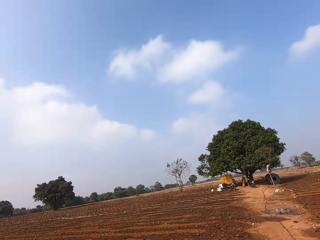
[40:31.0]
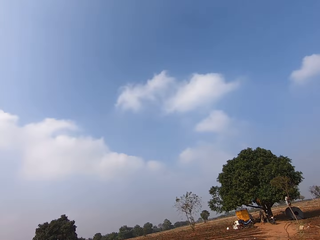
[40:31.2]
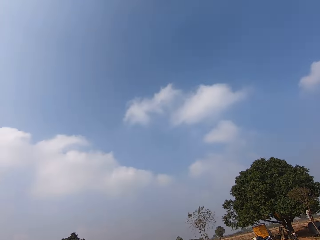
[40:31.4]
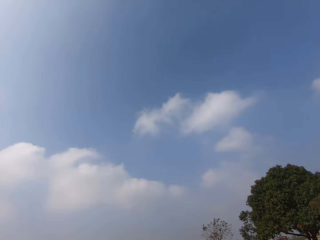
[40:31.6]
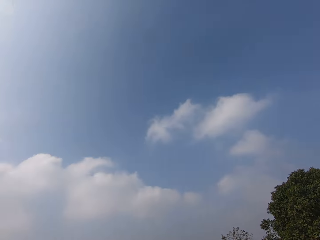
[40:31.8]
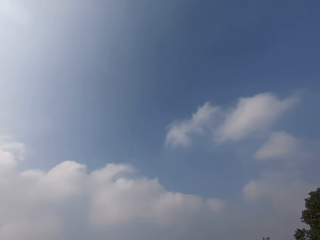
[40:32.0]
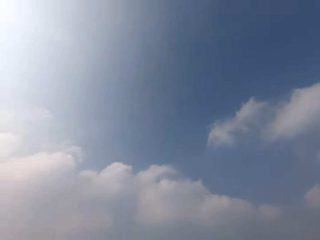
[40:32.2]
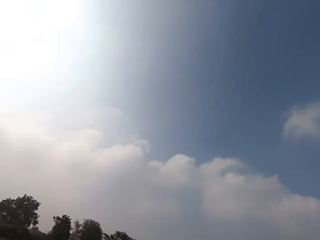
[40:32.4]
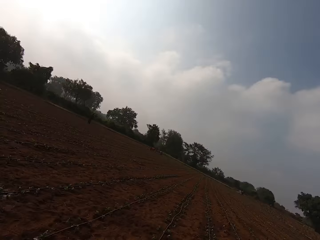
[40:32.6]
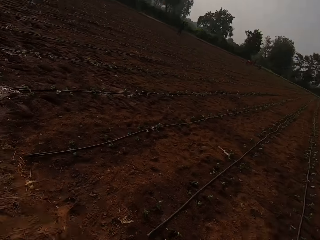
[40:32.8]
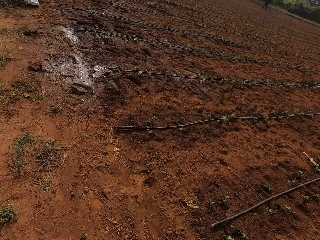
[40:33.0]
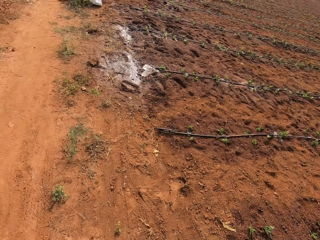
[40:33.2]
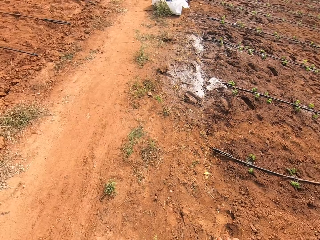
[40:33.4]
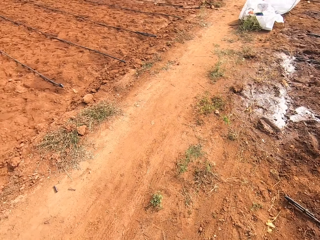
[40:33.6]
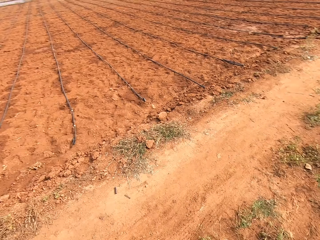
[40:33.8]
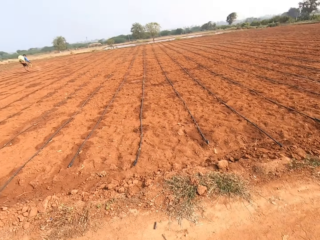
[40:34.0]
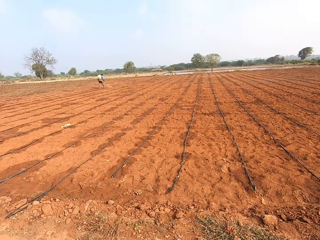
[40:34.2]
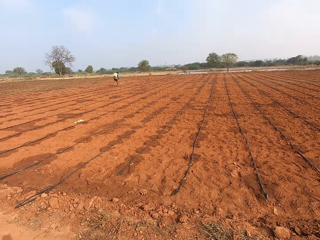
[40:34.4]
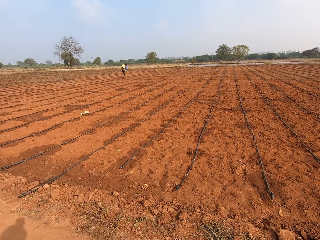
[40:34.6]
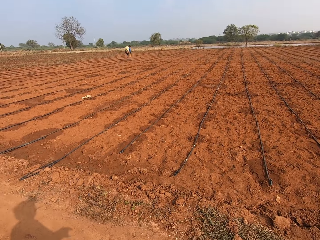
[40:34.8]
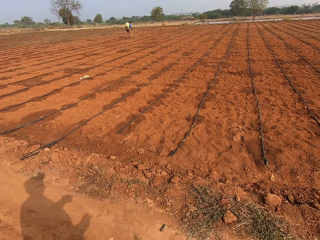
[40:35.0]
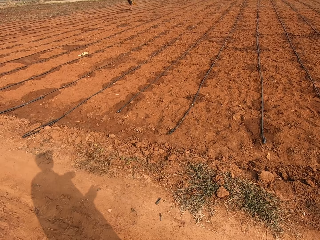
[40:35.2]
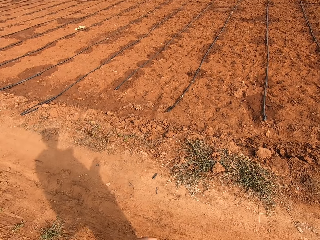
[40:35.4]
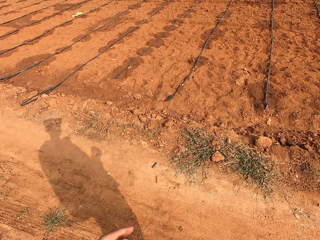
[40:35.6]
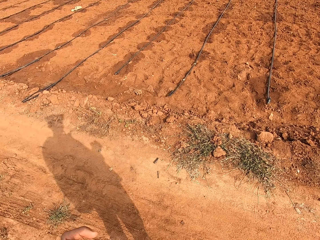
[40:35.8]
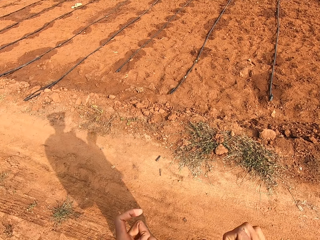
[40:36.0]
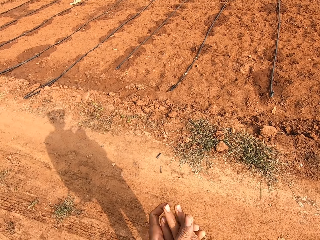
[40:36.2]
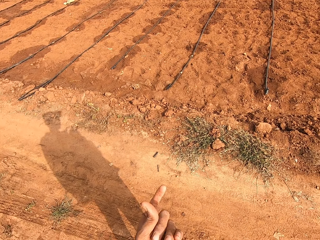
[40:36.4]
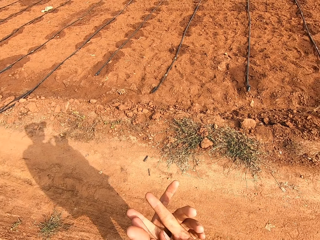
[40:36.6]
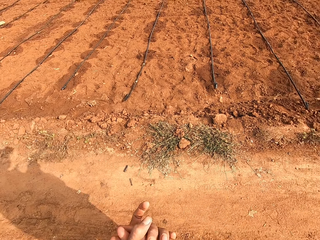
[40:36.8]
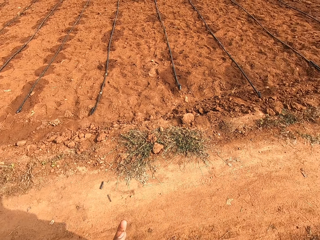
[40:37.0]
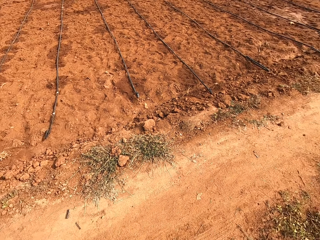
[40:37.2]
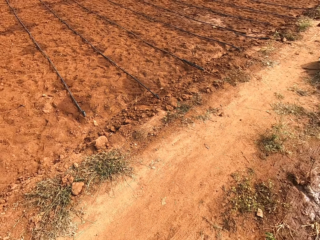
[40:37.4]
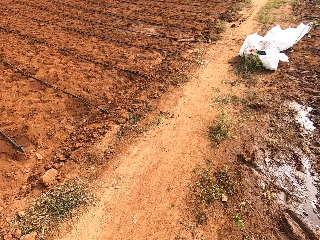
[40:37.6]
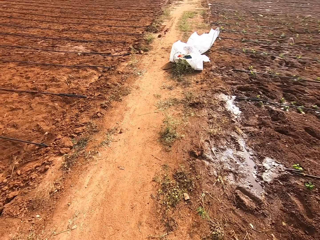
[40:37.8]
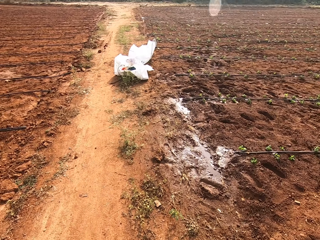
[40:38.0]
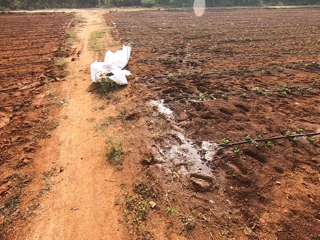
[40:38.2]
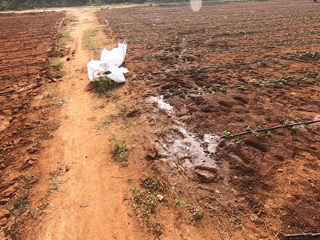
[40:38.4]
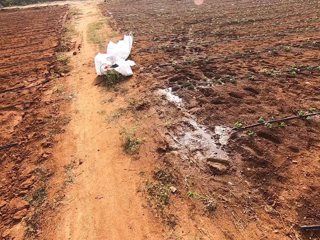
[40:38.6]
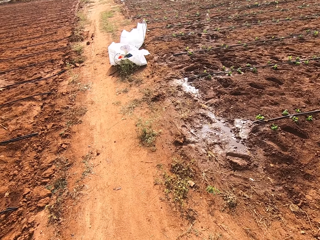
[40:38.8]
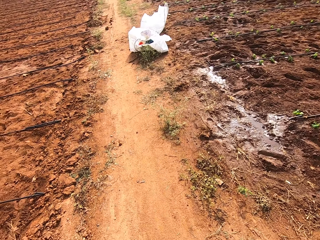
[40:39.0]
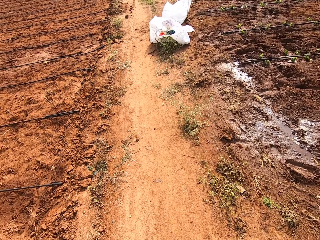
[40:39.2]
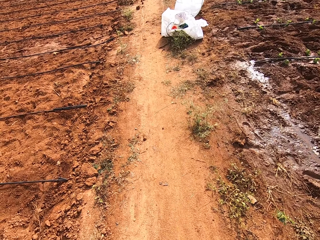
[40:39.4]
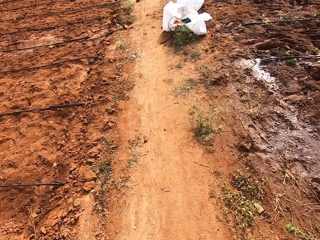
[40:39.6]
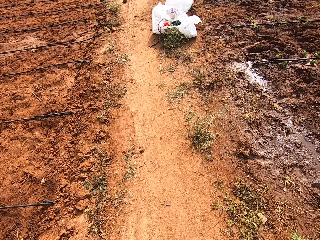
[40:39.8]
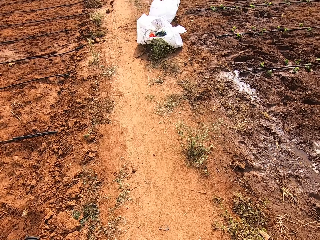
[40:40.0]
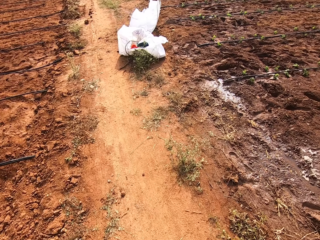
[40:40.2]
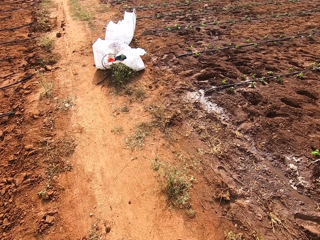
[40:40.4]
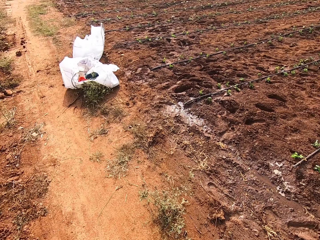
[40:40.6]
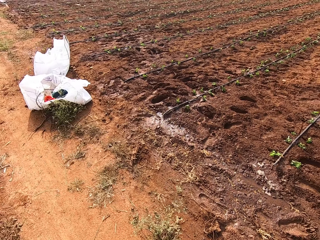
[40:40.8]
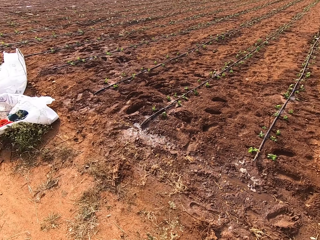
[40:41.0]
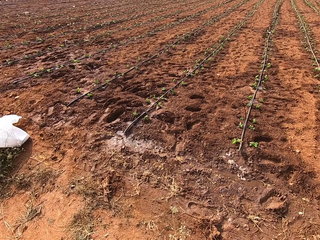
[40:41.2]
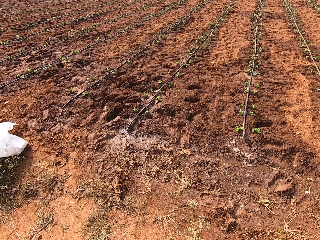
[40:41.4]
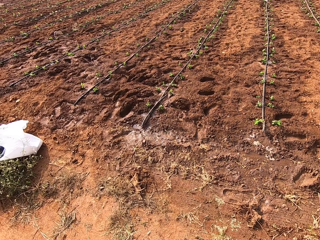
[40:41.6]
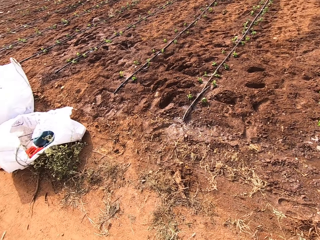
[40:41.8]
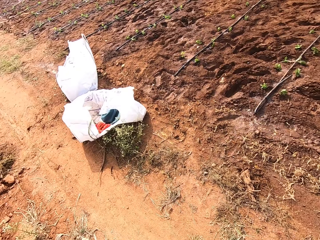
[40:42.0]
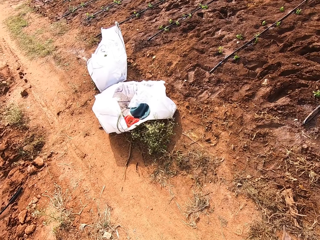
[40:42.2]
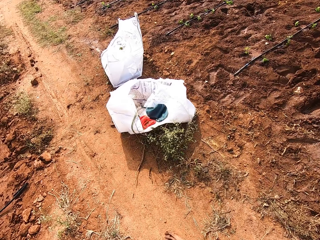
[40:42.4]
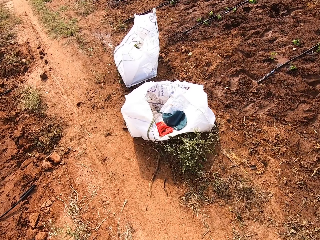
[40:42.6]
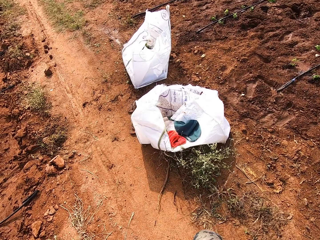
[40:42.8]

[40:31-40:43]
The camera wearer looks around the farm. They rub both hands. They walk around the farm.

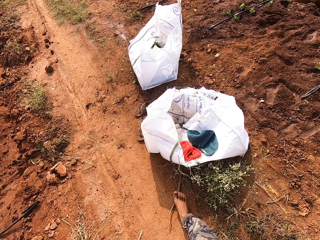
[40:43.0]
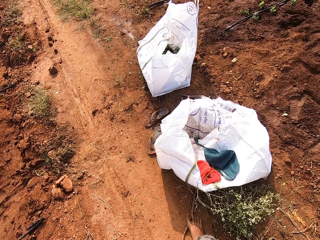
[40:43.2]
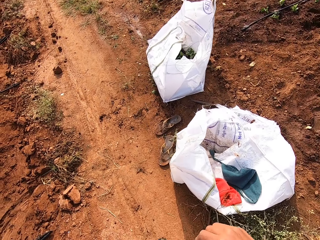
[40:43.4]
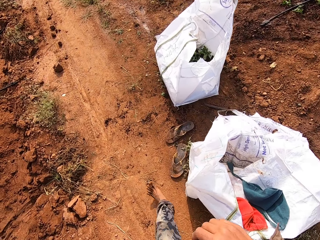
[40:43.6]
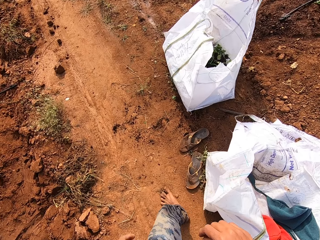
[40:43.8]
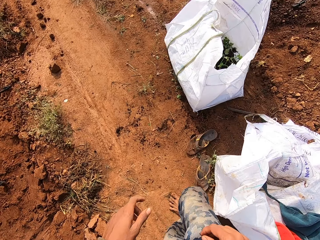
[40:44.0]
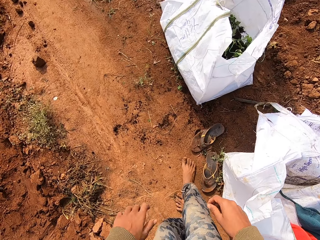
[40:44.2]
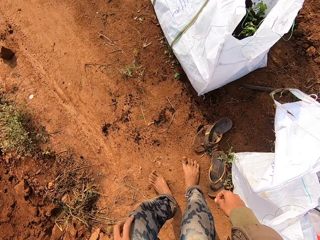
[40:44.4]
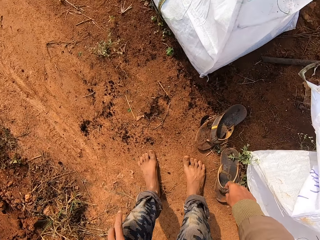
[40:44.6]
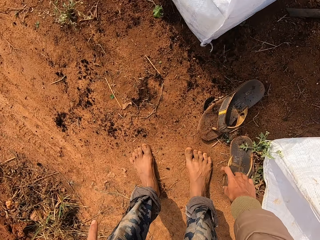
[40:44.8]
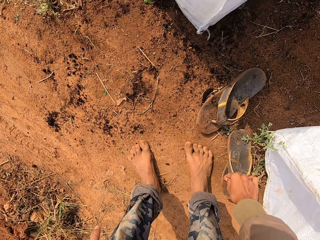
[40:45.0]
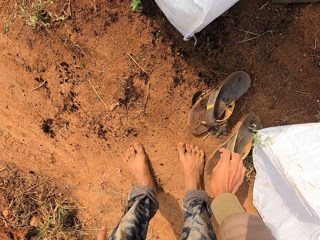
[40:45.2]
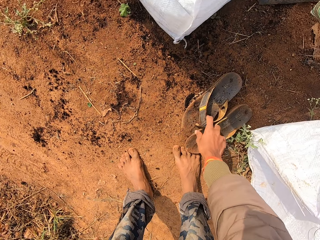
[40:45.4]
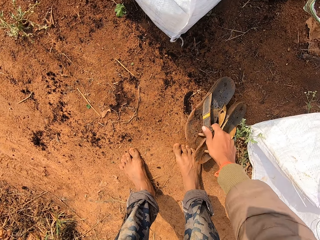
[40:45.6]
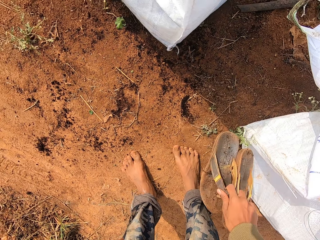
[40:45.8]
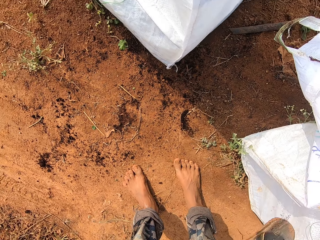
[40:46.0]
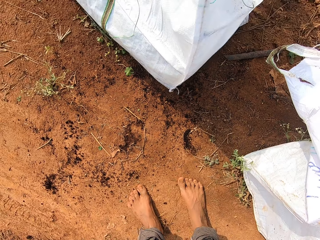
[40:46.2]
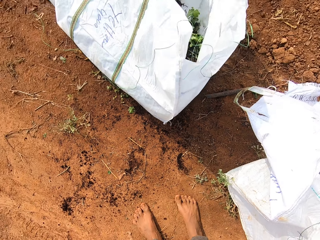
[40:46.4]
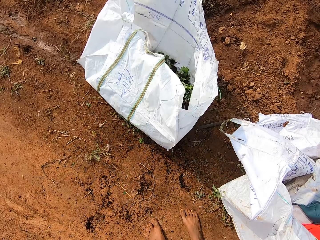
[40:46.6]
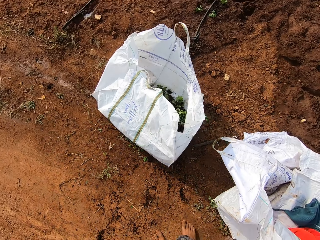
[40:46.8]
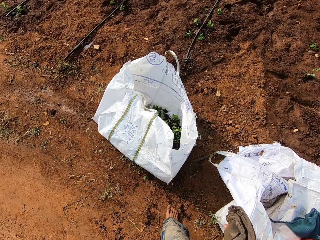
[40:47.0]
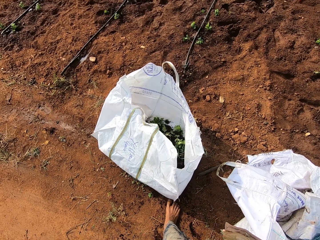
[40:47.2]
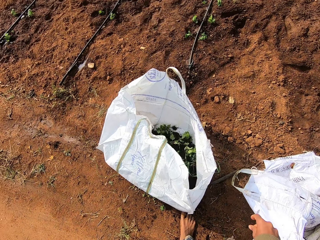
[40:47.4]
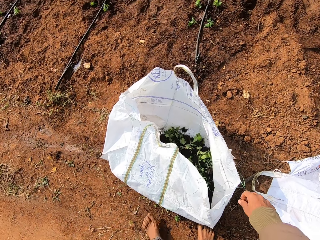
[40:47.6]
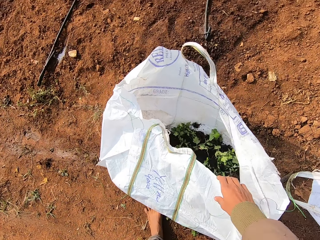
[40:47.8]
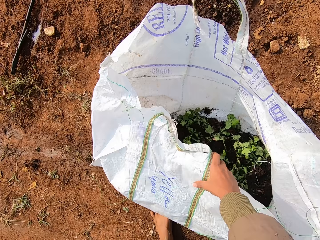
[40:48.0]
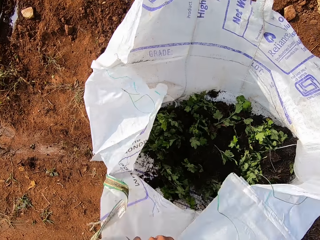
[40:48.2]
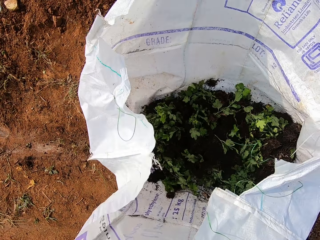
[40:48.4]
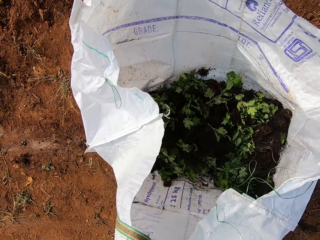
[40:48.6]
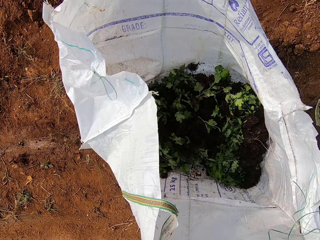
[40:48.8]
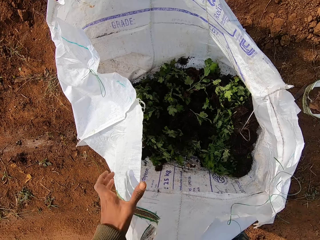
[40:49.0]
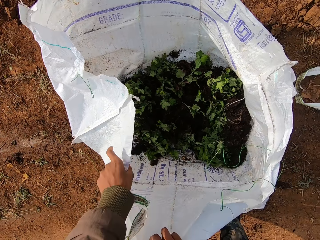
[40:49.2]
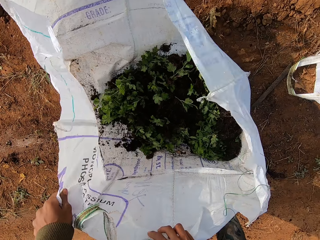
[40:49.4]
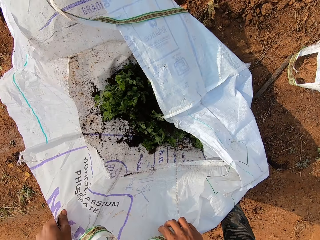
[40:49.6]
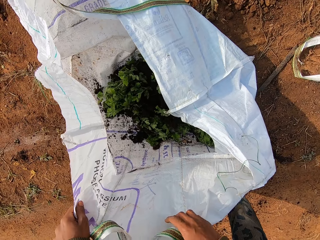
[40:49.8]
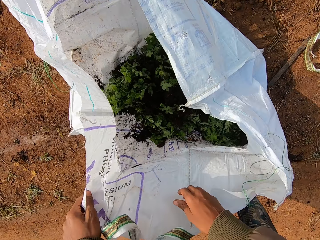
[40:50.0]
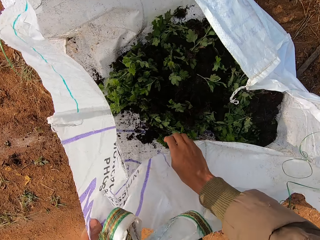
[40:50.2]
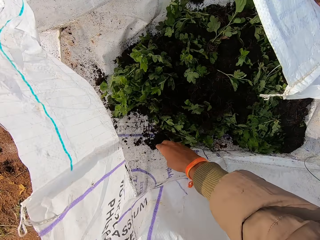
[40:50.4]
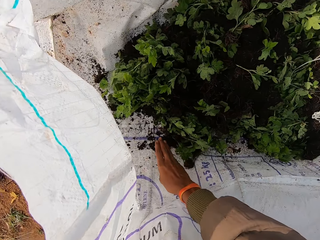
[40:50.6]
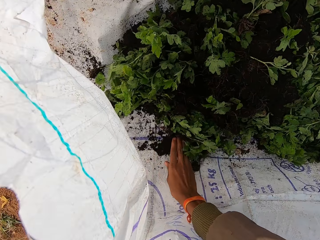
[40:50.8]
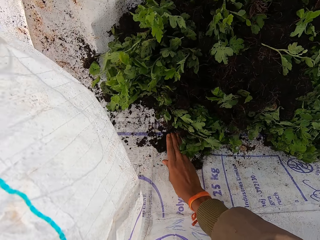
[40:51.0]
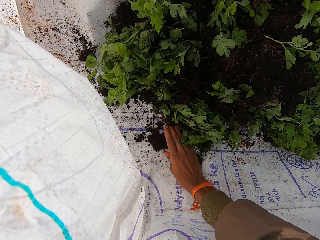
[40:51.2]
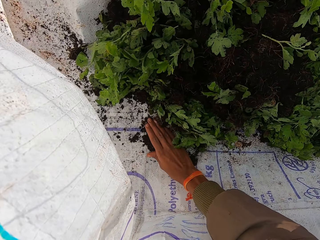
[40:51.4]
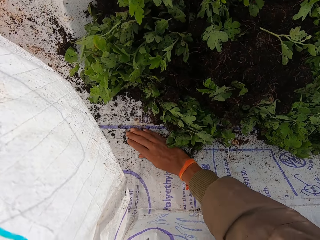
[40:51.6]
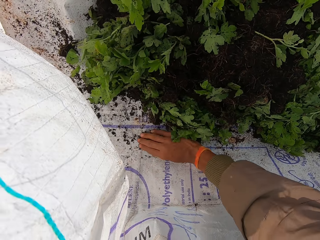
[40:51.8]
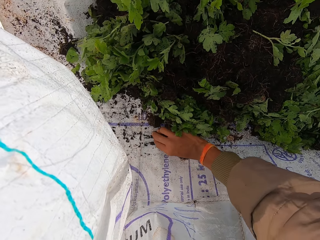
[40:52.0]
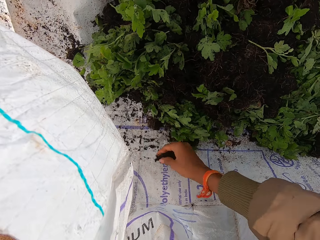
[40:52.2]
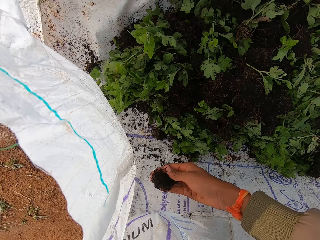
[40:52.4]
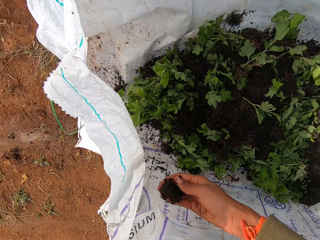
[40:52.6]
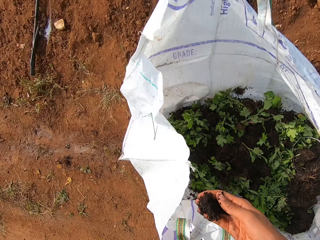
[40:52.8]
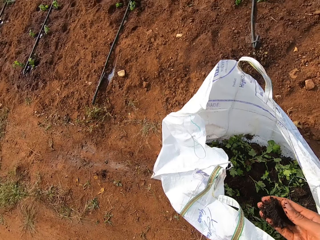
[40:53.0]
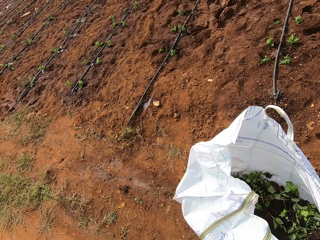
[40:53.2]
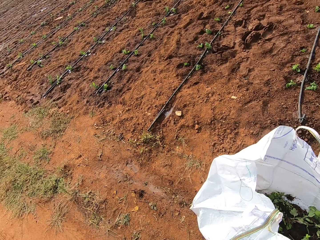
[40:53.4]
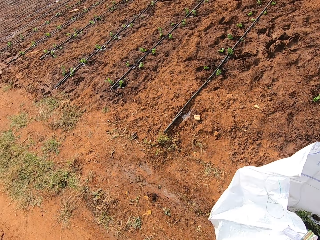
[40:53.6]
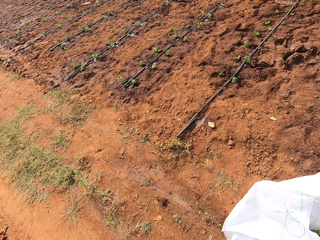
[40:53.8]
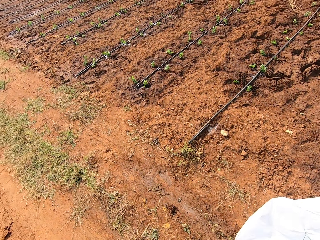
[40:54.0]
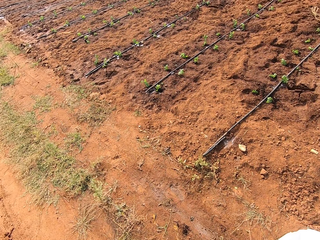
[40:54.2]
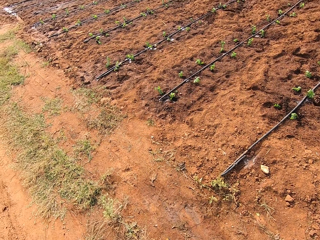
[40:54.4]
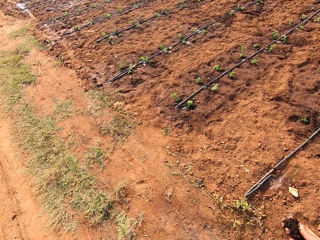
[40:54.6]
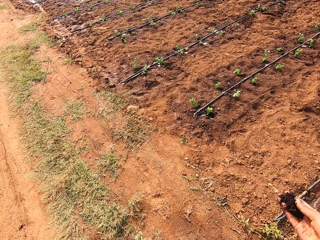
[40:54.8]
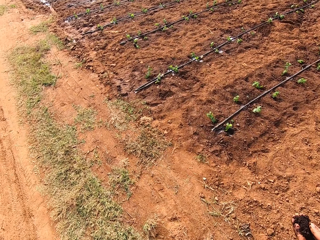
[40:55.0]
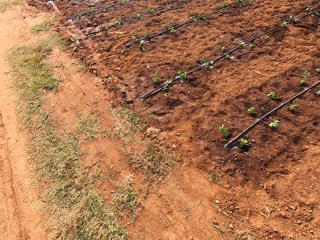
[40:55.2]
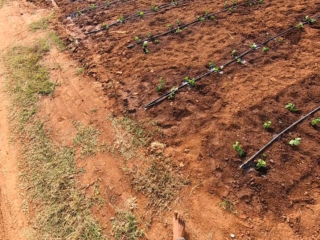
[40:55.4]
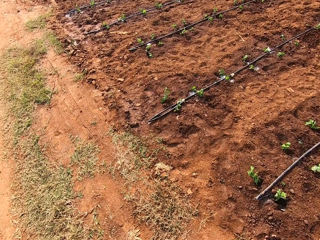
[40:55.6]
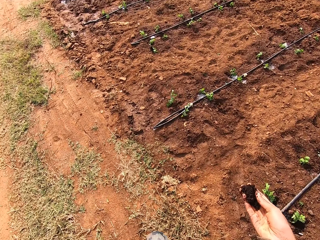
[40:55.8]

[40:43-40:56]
The camera wearer picks up sandals. He drops the pair of slippers on the farmland with his right hand. He opens the sack on the farmland with his right hand. He picks soil from the sack on the farmland with his right hand. He walks towards a vegetable on the farmland.
